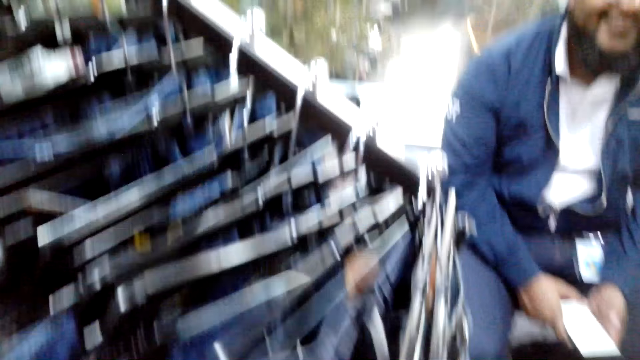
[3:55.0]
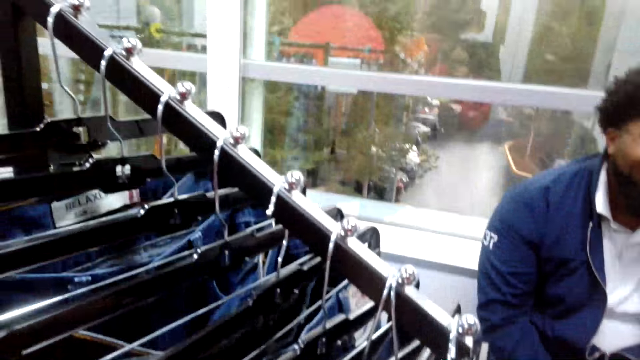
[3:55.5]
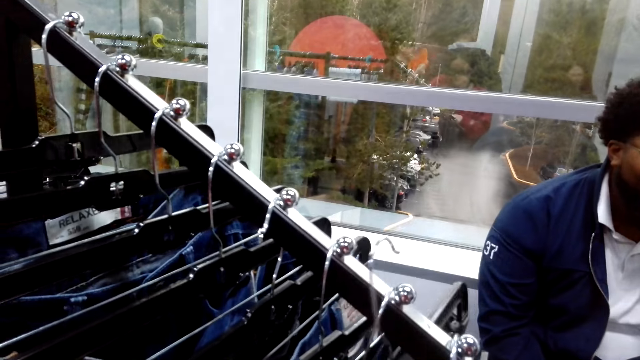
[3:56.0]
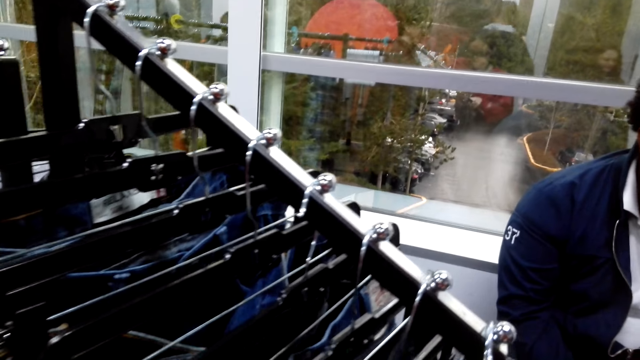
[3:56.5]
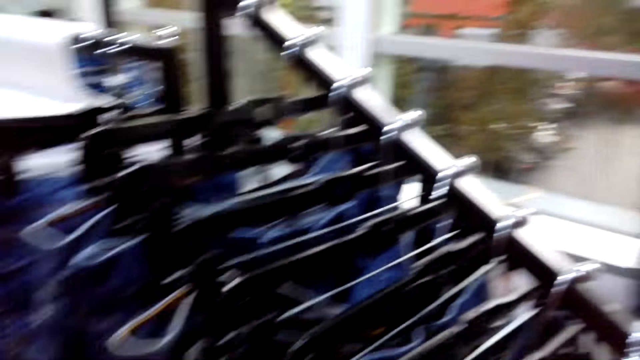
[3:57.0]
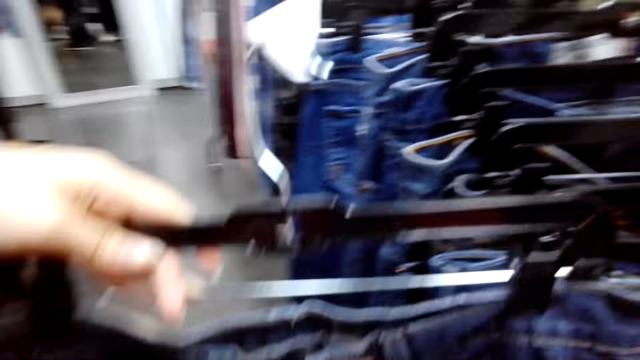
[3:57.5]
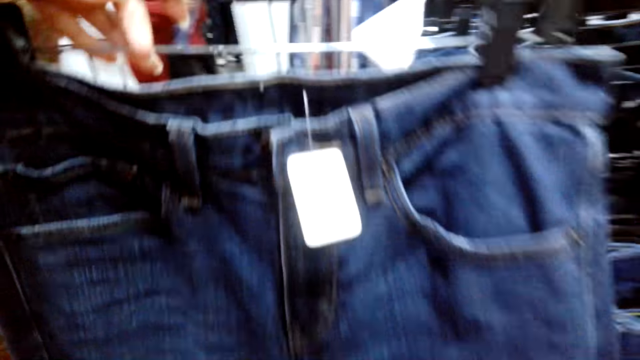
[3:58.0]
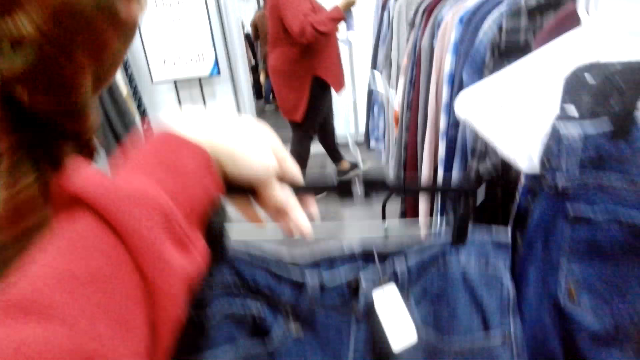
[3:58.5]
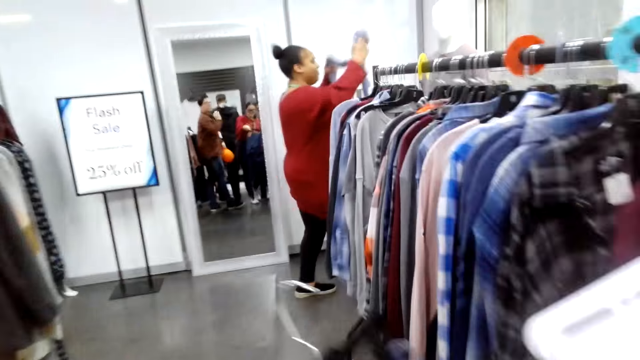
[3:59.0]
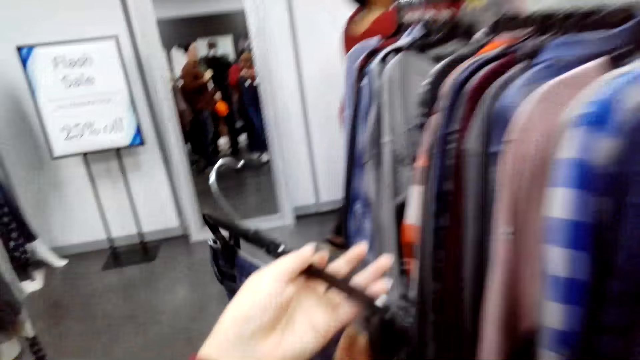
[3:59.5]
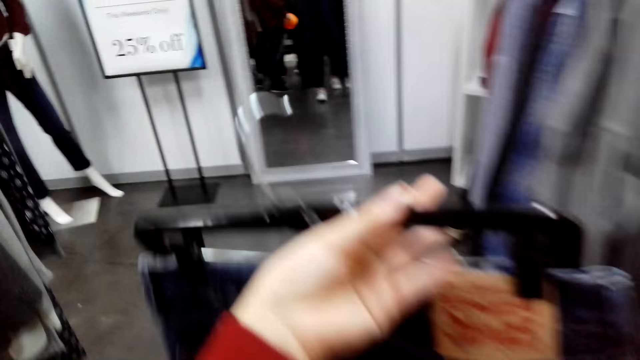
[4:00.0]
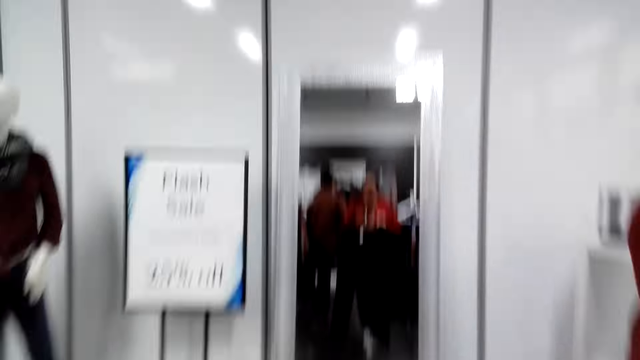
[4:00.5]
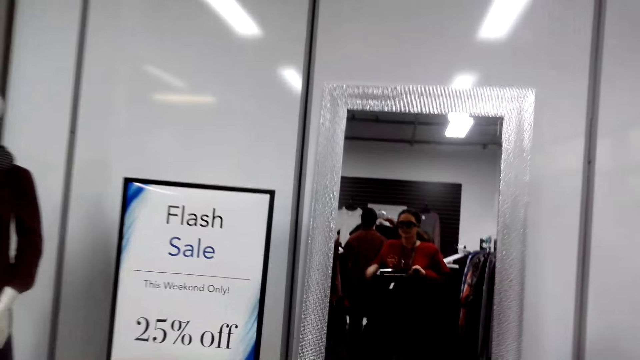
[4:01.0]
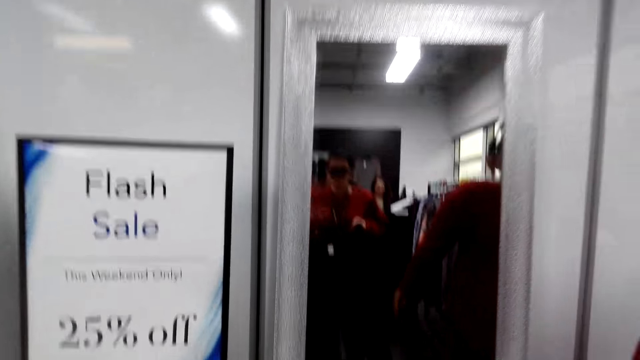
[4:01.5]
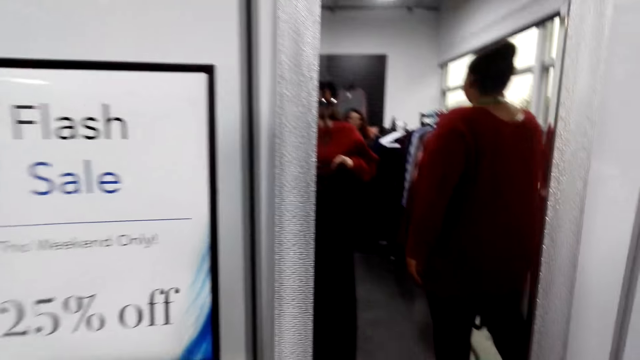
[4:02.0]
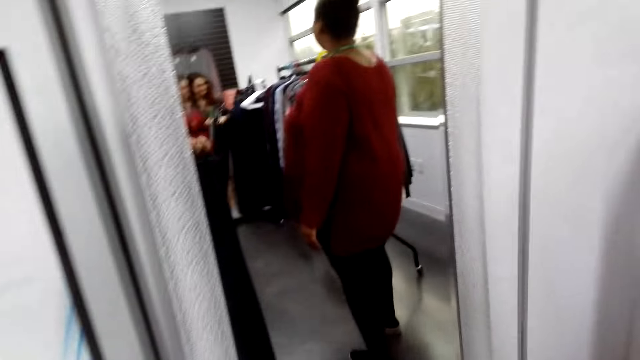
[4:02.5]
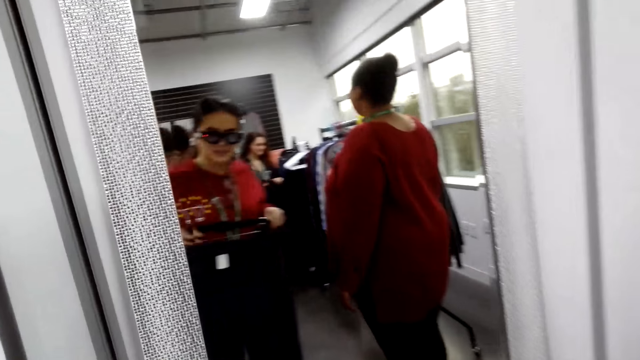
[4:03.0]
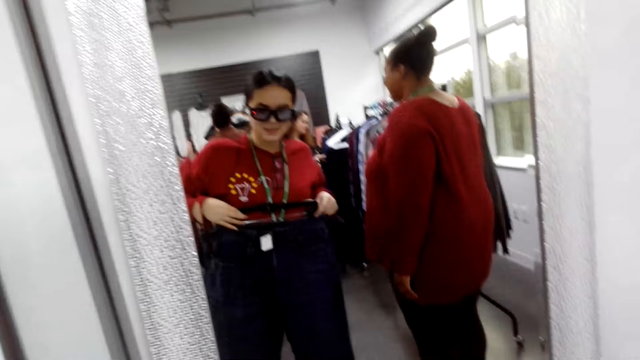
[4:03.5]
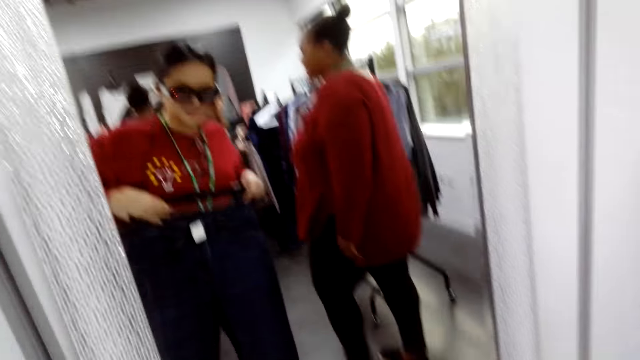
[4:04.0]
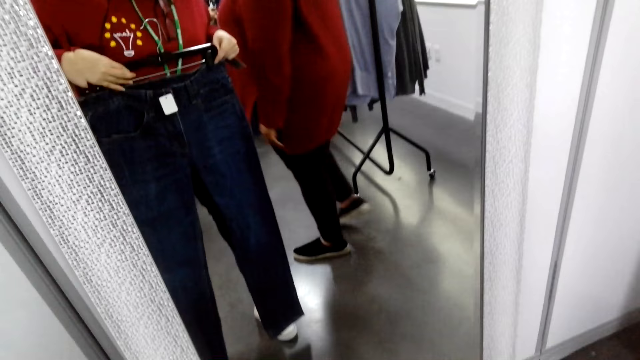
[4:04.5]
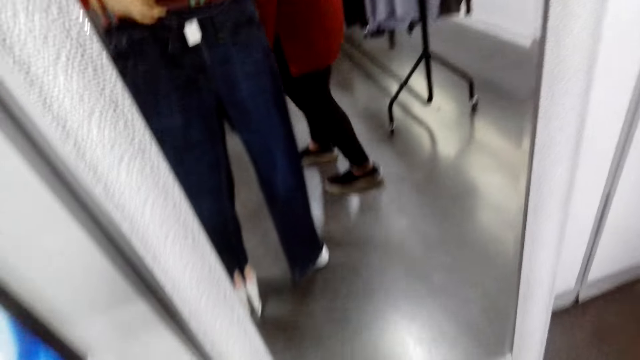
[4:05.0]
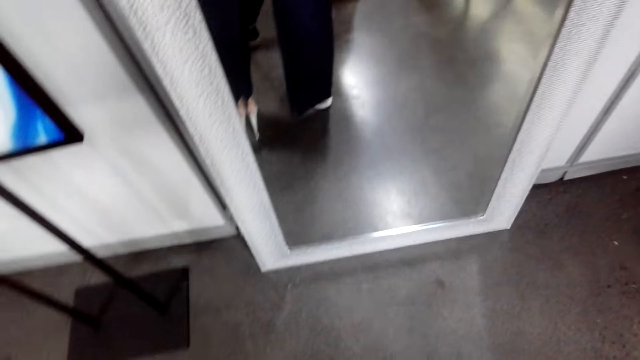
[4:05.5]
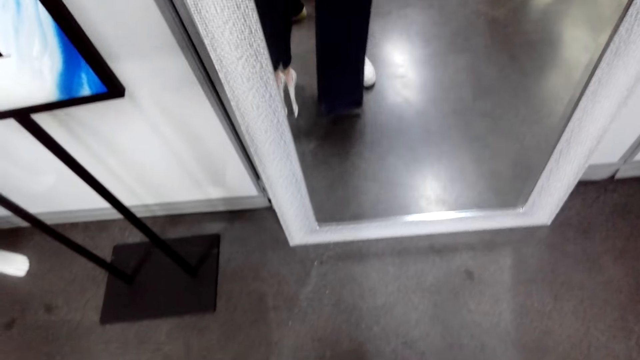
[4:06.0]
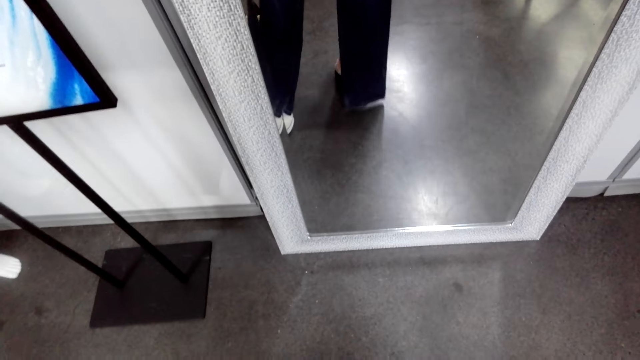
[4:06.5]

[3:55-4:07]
The camera wearer picks up the trouser. She measures the trouser against herself over the mirror.

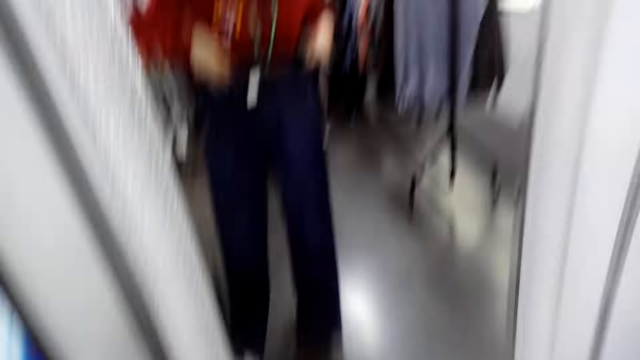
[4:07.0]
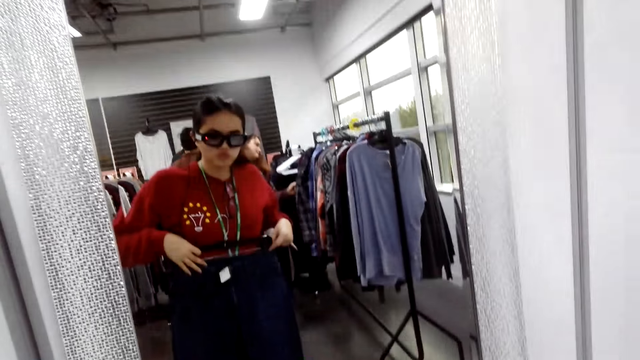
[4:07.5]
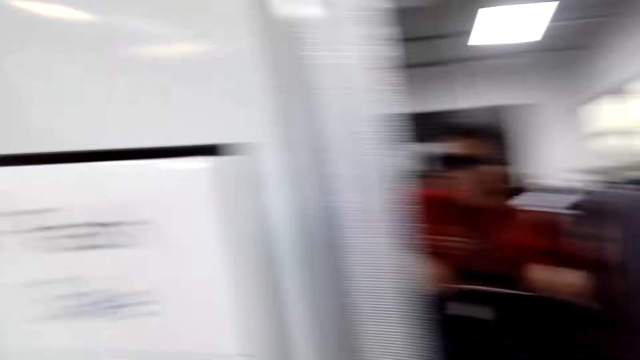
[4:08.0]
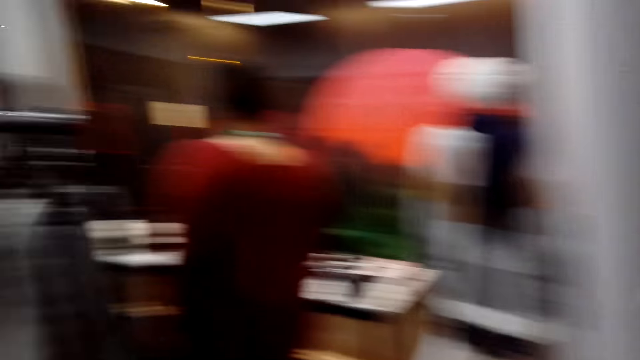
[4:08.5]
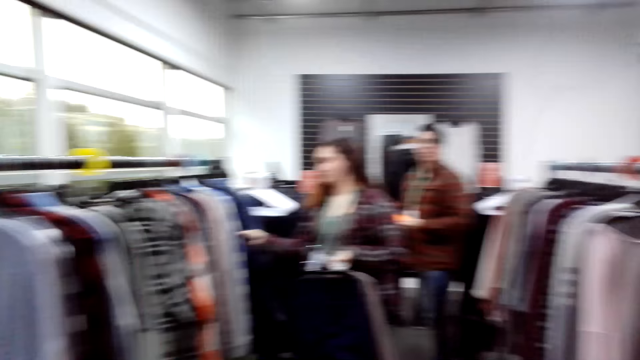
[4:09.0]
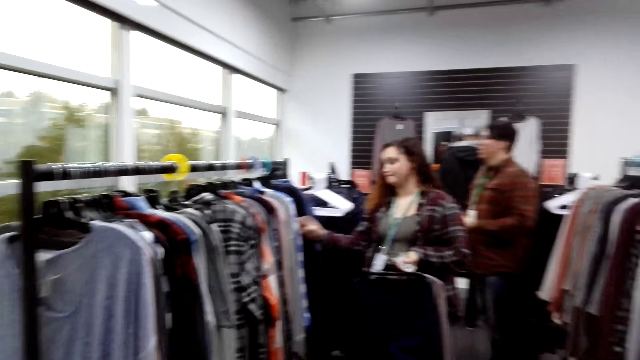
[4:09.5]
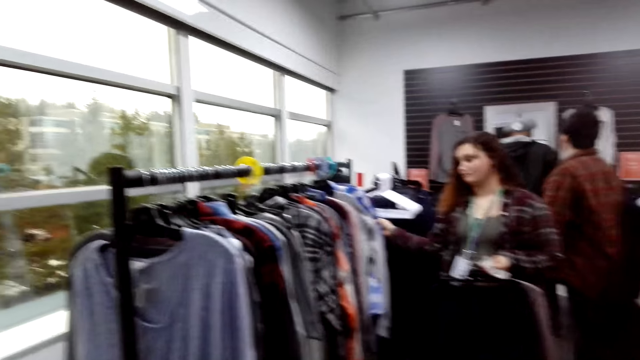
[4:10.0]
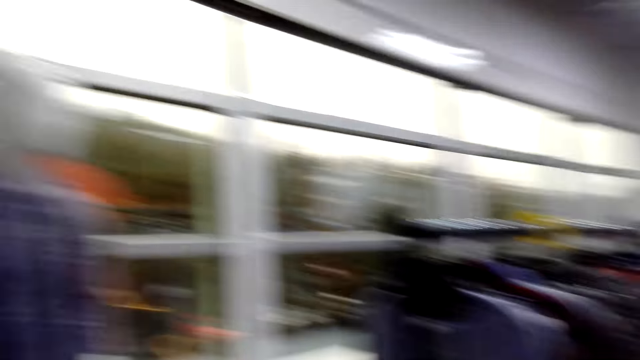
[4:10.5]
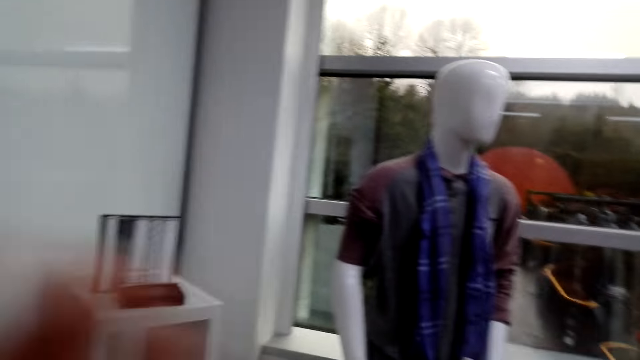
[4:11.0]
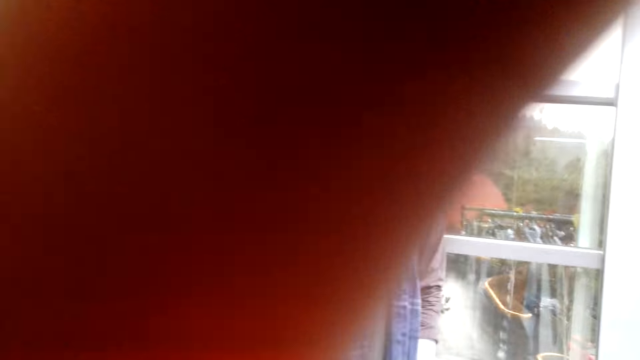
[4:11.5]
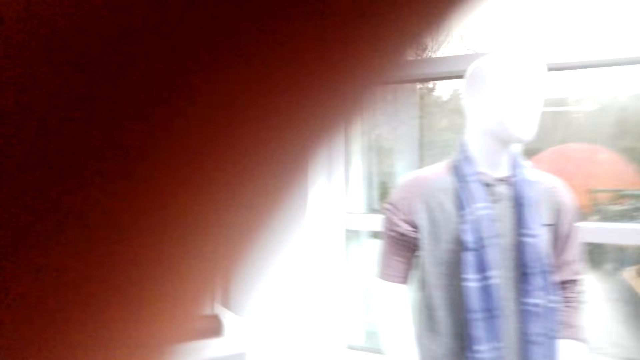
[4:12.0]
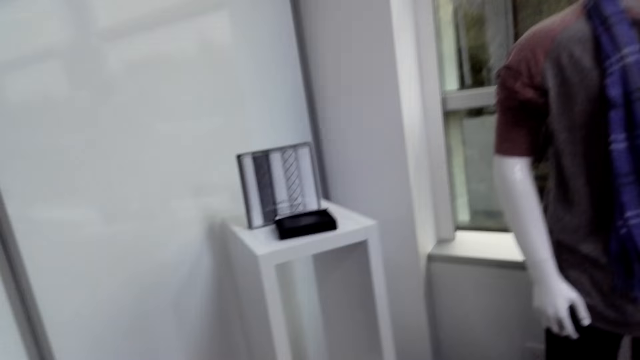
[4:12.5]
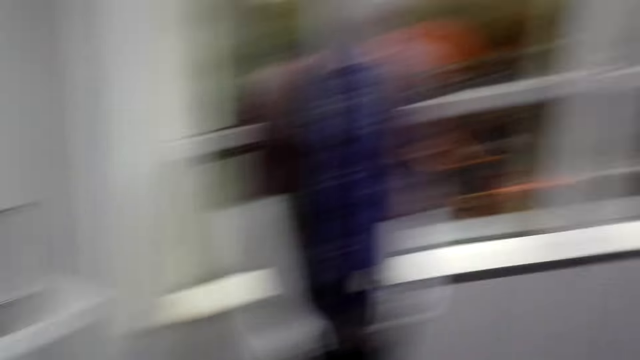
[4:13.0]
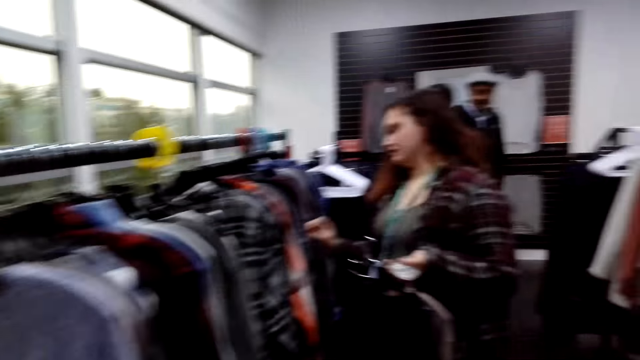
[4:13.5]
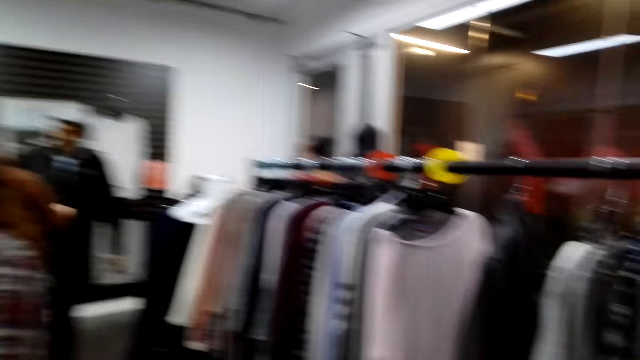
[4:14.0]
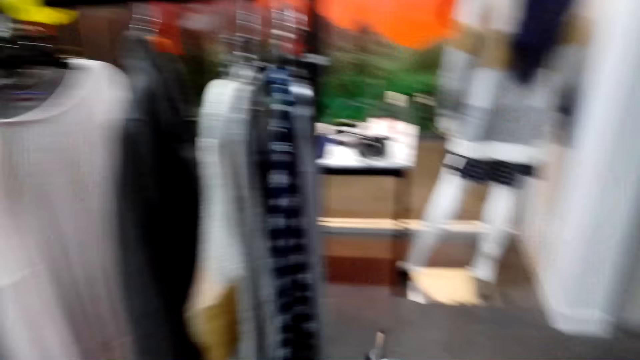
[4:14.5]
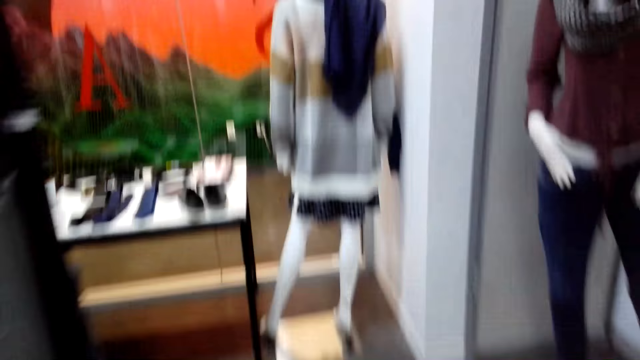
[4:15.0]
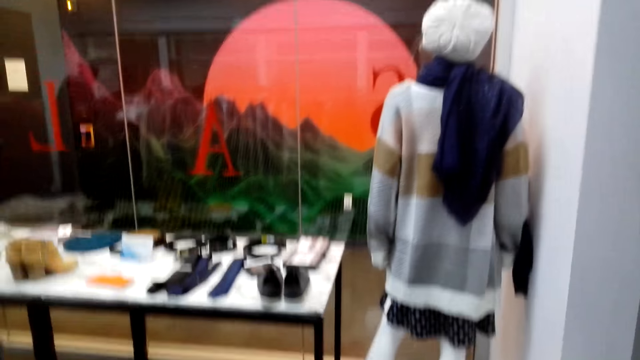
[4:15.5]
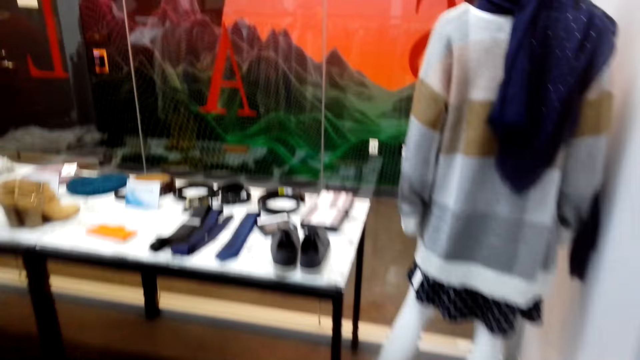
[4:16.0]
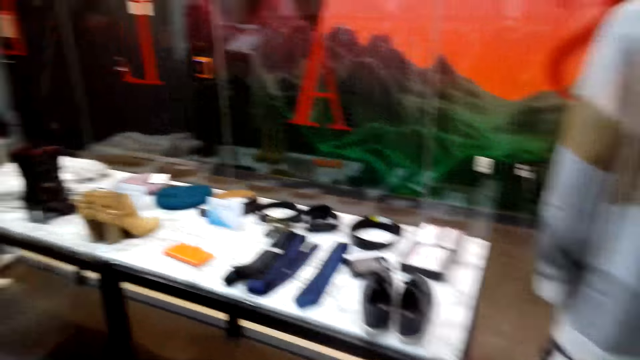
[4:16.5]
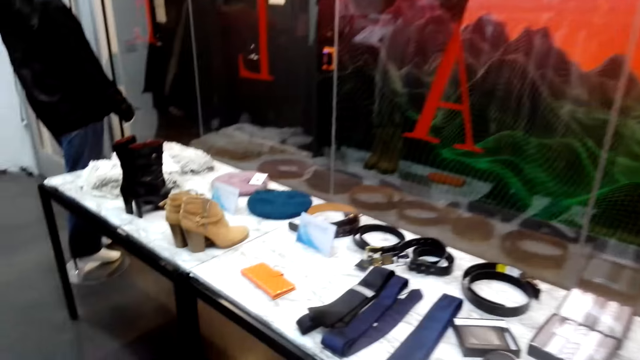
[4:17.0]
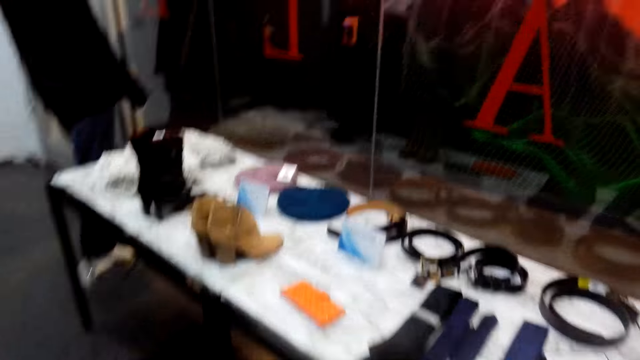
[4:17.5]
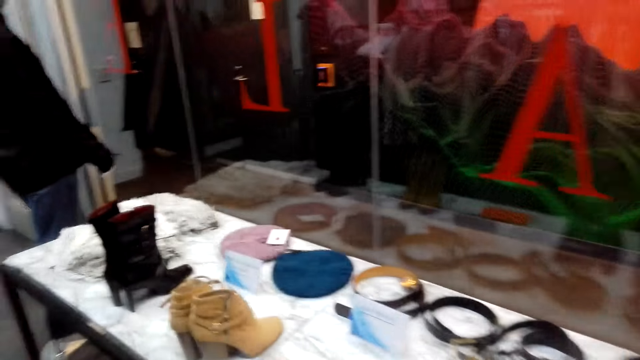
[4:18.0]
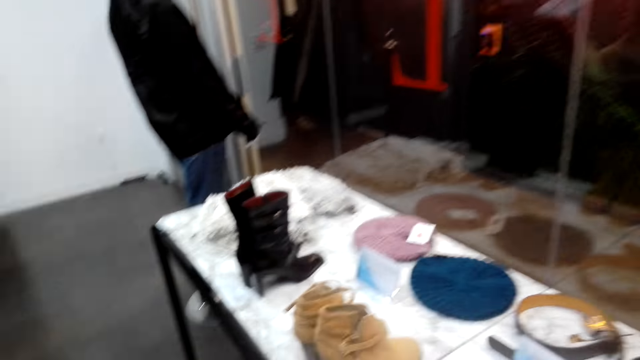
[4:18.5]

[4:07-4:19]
The camera wearer looks at herself in the mirror.
